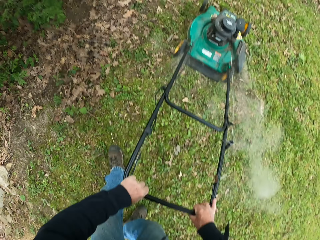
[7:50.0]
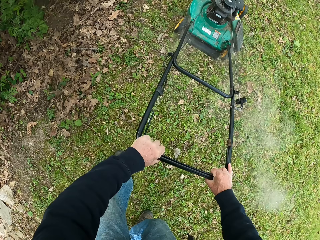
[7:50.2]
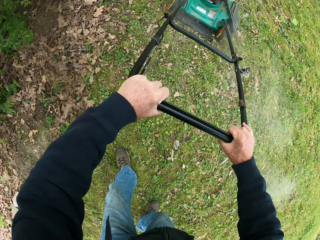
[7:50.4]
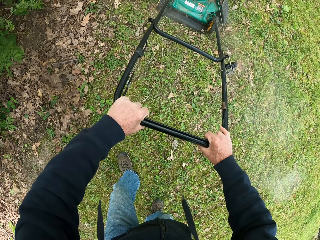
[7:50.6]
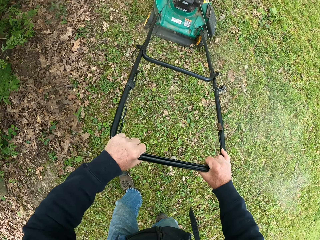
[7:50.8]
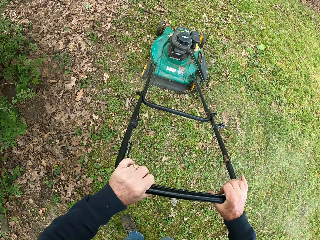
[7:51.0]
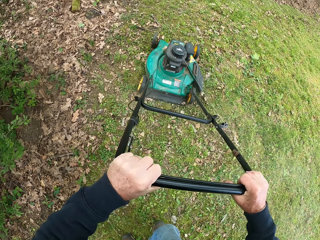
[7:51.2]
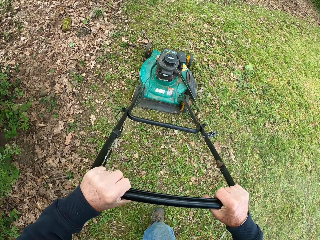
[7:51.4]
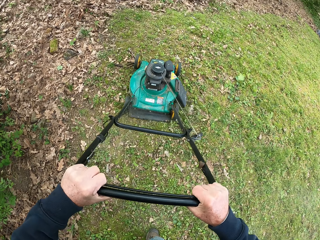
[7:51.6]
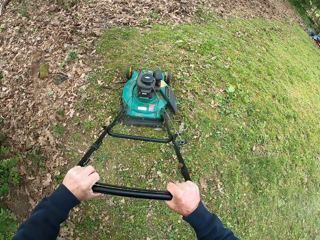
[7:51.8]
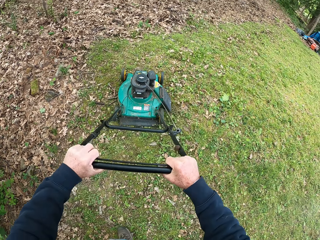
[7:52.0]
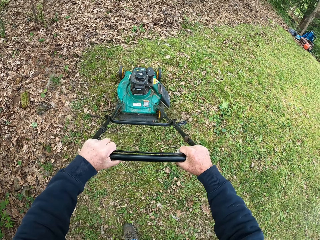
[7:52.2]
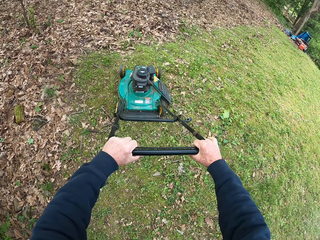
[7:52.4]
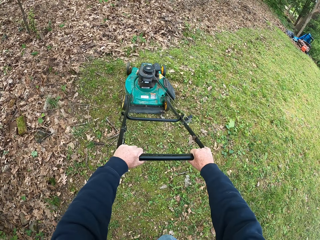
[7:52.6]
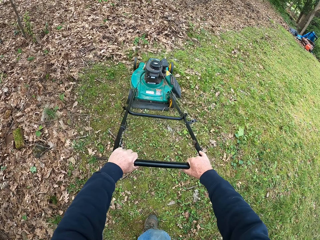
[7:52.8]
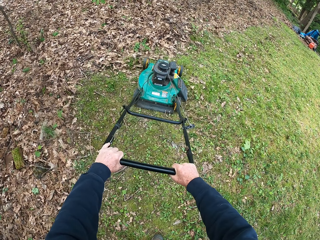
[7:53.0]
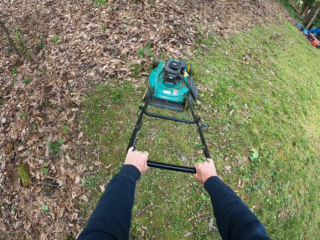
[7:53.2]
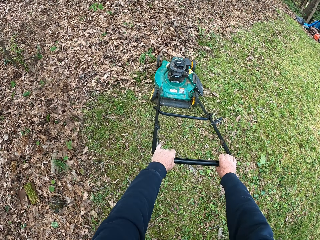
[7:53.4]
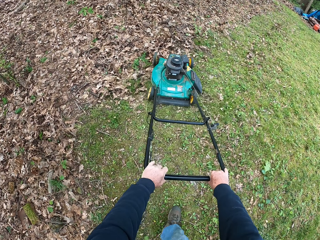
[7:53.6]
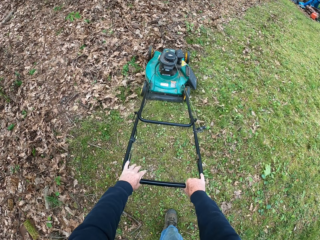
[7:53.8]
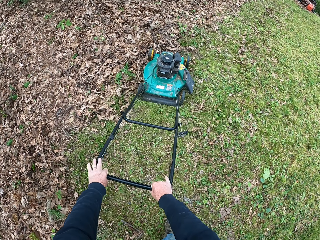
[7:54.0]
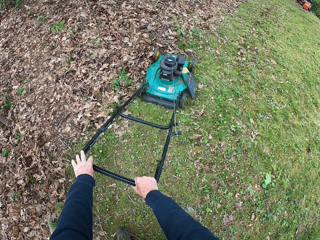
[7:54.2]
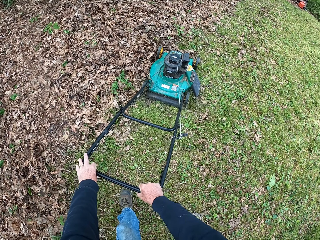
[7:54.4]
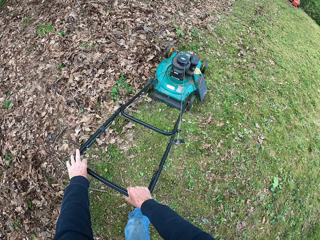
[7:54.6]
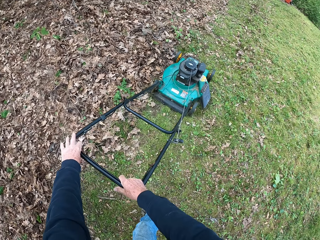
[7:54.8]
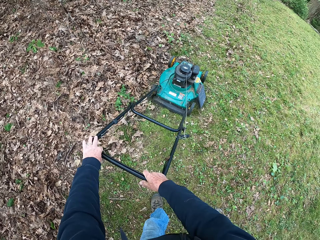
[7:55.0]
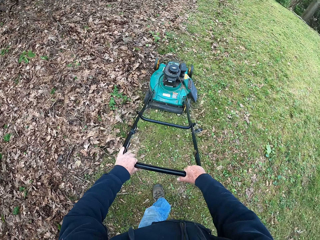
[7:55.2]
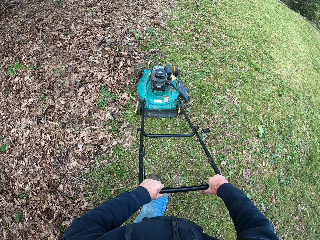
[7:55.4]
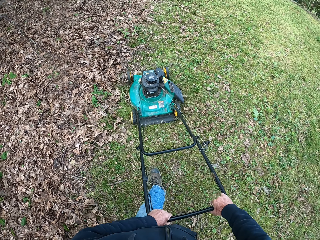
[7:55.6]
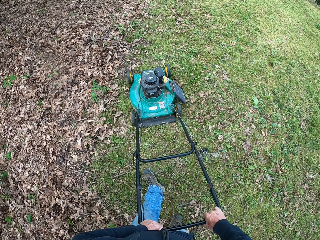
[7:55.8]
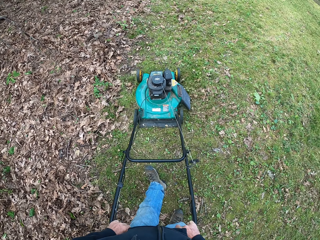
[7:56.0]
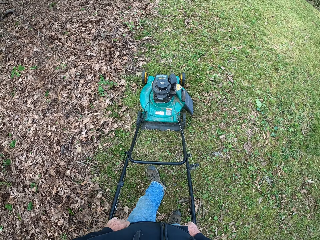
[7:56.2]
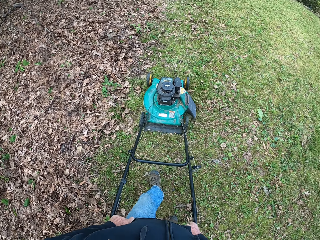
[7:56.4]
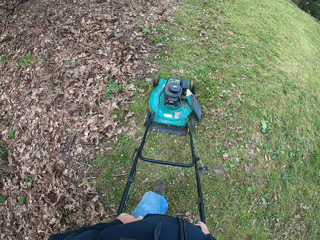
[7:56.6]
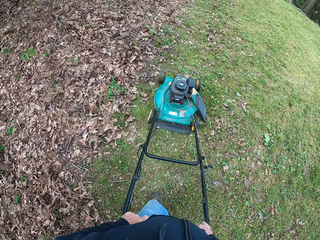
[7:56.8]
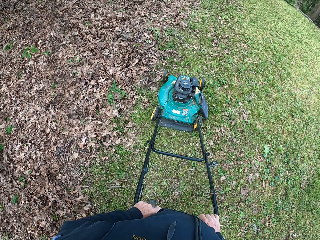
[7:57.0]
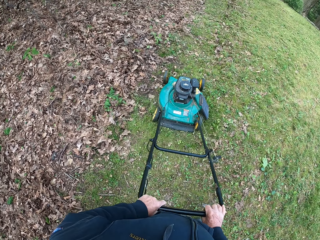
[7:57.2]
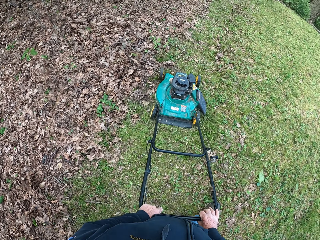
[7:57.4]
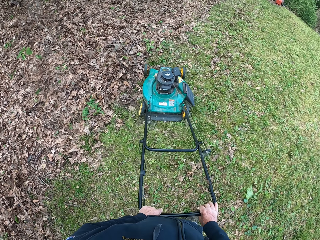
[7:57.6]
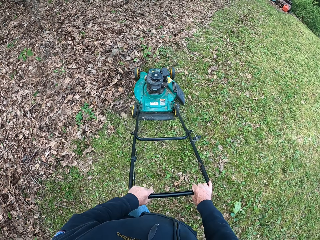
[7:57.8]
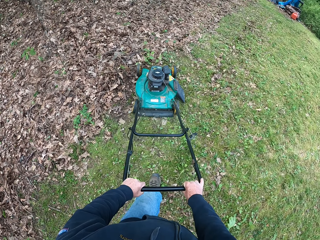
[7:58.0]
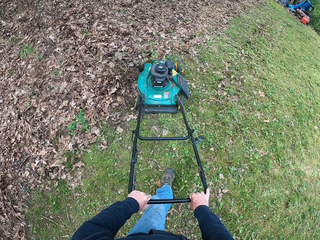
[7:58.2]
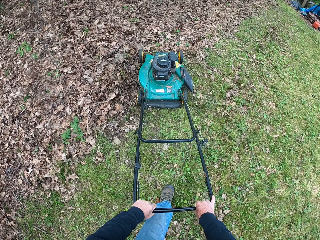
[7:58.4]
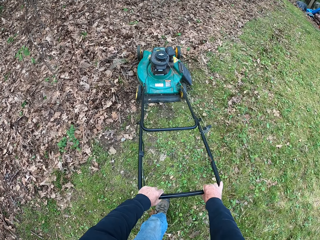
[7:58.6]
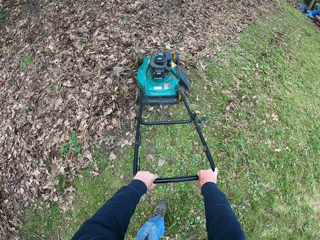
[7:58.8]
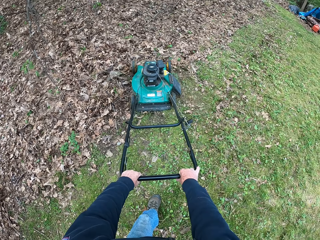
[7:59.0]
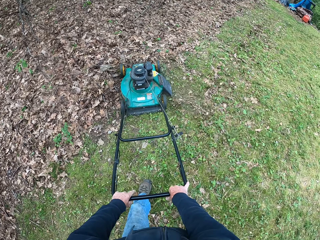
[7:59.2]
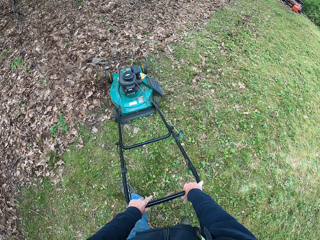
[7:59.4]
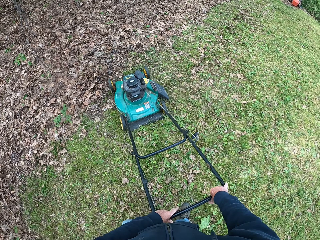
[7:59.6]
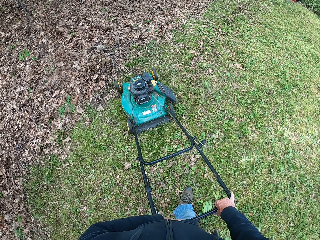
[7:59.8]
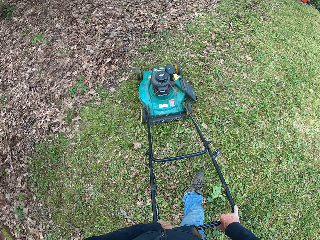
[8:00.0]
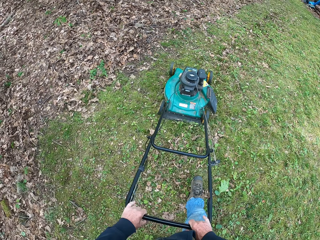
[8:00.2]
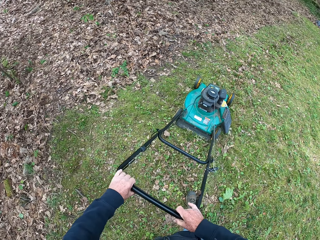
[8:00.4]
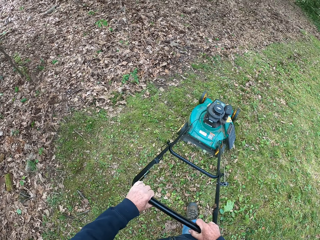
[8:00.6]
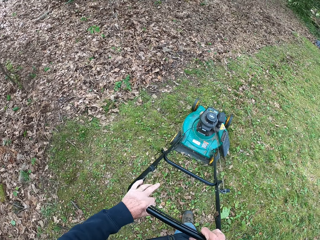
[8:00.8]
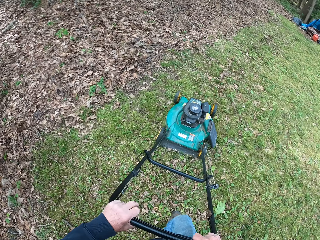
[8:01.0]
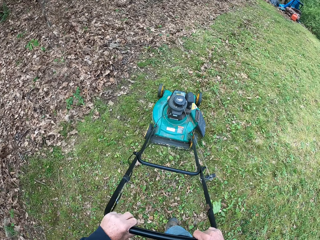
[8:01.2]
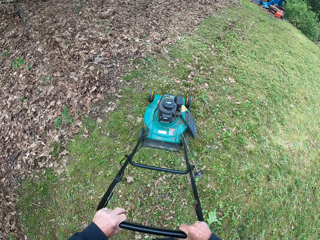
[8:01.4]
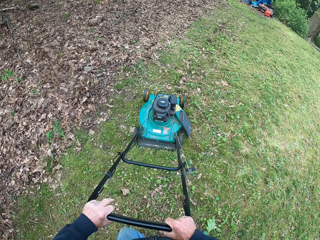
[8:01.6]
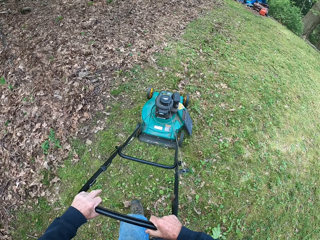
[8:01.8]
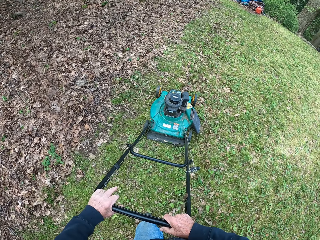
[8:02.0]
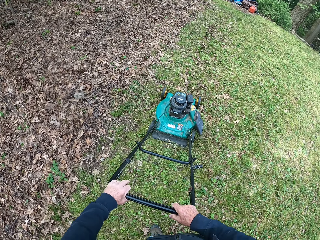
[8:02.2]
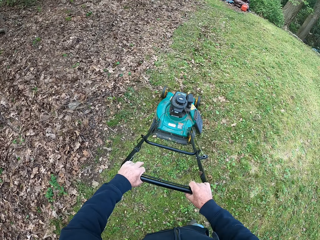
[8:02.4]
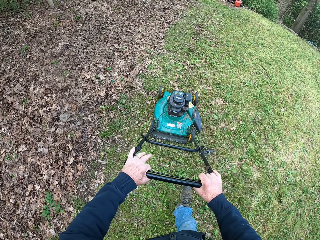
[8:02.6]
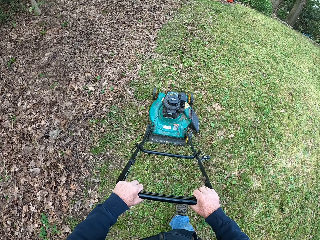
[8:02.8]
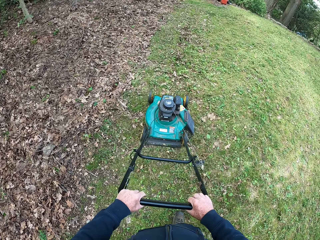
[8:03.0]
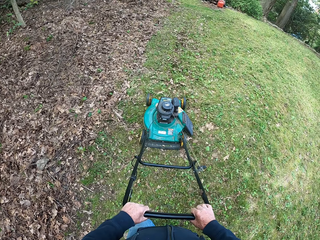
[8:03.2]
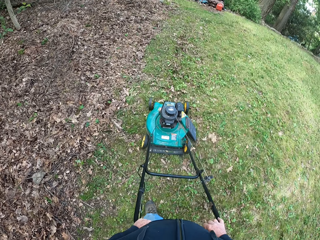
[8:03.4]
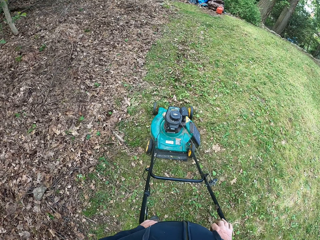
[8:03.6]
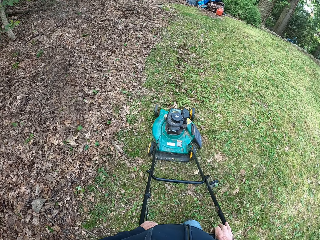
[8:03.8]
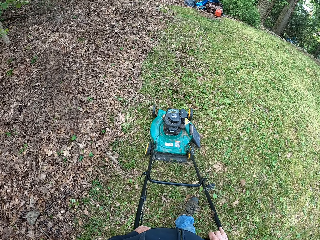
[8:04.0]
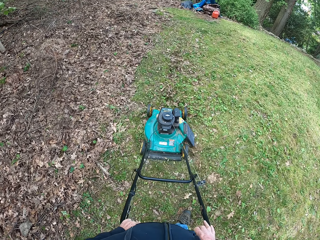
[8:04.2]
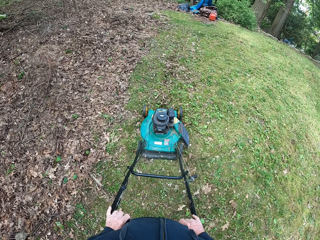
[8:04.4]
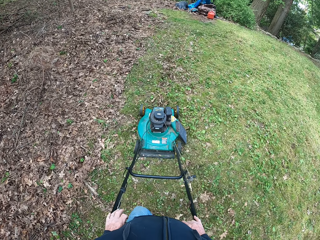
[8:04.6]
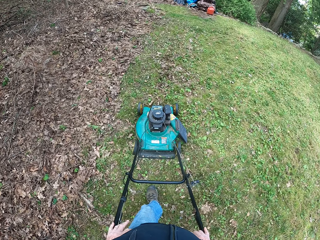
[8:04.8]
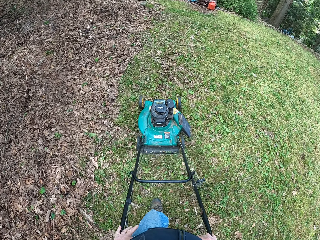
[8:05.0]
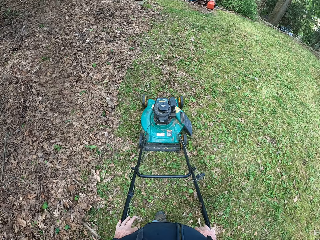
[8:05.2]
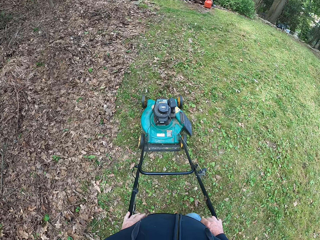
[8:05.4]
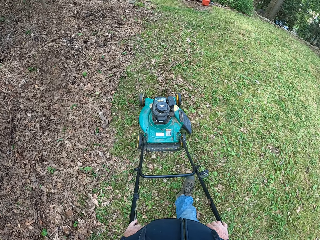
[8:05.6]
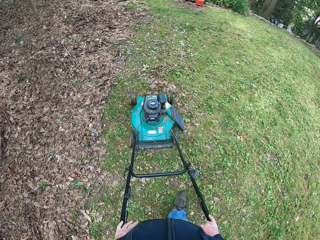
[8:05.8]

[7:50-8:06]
The camera wearer moves the lawn mower backward. They move the lawn mower forward. They move the lawn mower backward. They move the lawn mower forward.

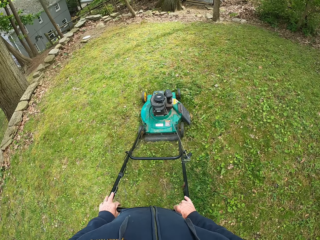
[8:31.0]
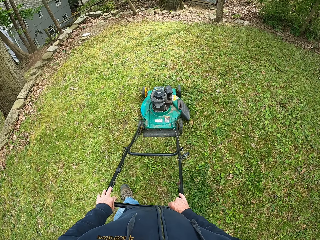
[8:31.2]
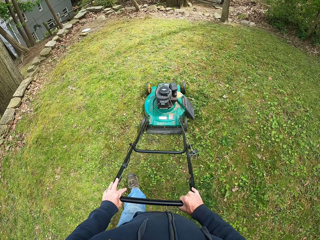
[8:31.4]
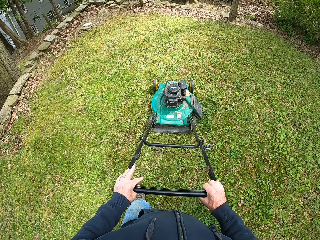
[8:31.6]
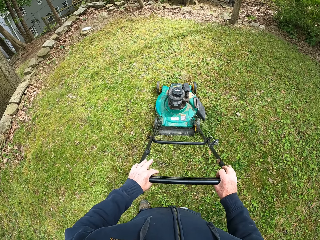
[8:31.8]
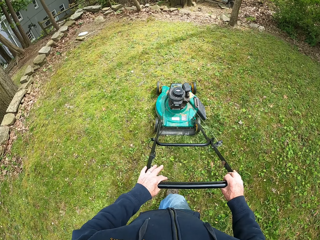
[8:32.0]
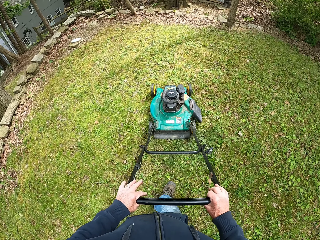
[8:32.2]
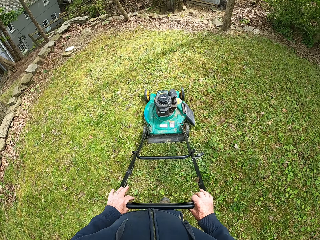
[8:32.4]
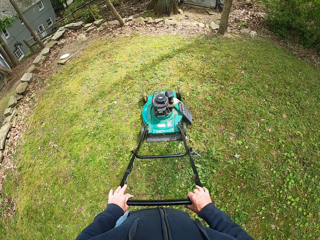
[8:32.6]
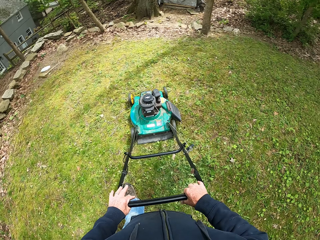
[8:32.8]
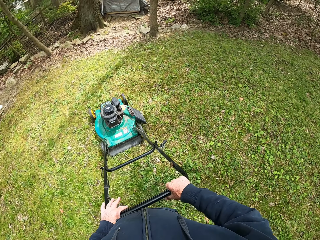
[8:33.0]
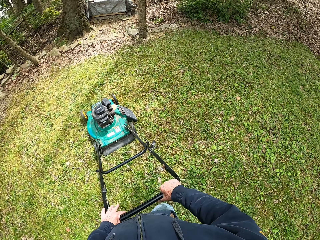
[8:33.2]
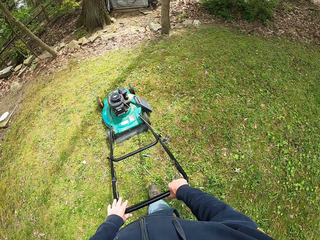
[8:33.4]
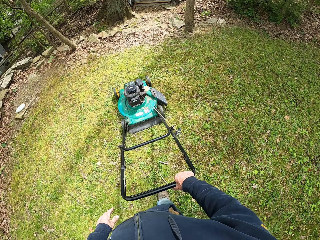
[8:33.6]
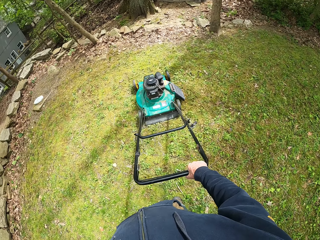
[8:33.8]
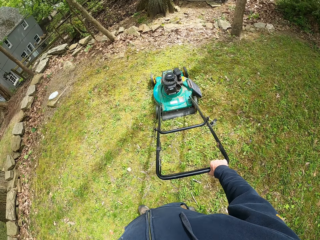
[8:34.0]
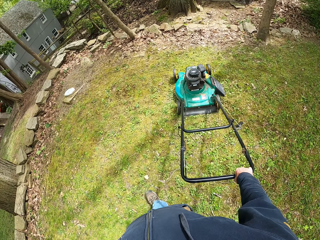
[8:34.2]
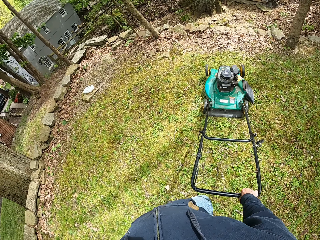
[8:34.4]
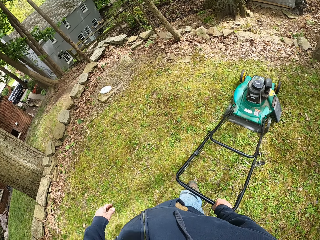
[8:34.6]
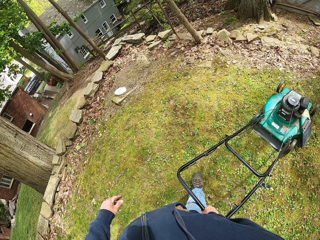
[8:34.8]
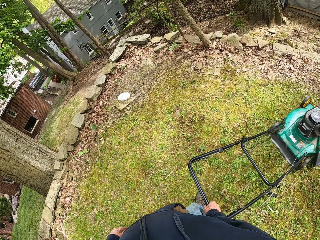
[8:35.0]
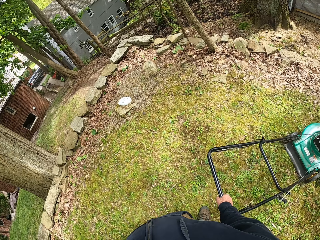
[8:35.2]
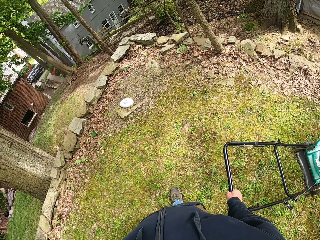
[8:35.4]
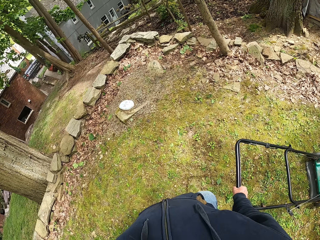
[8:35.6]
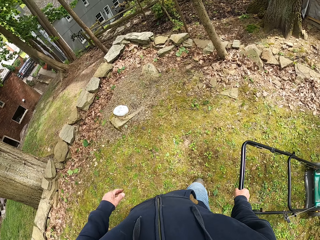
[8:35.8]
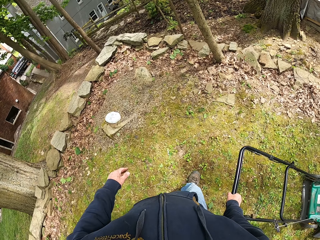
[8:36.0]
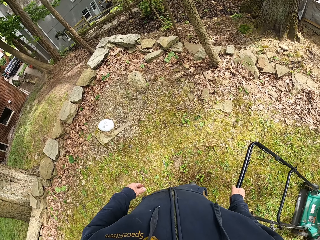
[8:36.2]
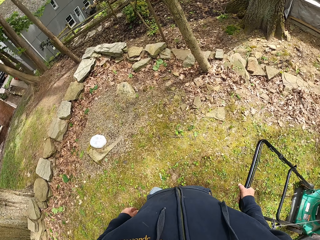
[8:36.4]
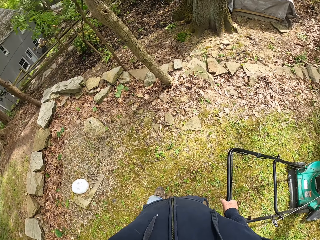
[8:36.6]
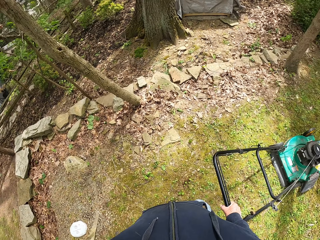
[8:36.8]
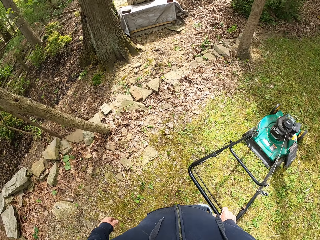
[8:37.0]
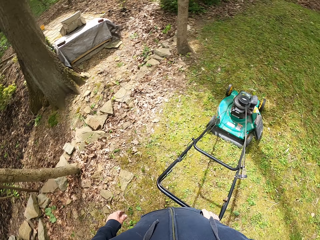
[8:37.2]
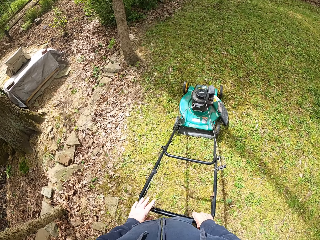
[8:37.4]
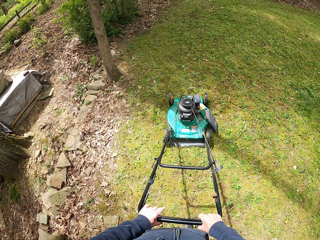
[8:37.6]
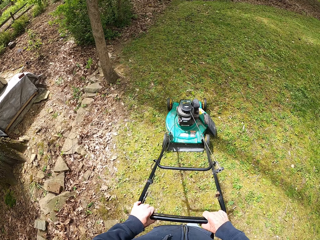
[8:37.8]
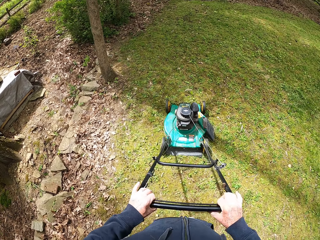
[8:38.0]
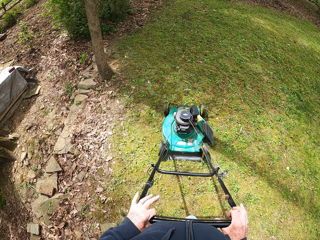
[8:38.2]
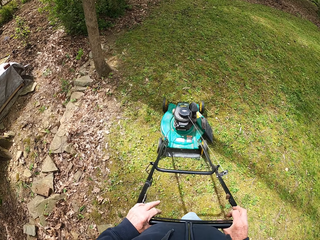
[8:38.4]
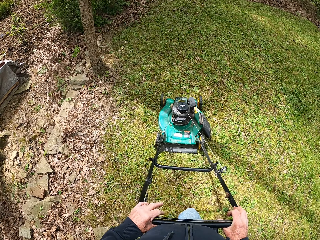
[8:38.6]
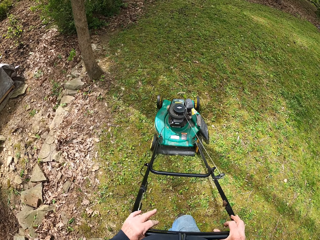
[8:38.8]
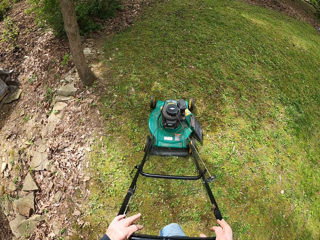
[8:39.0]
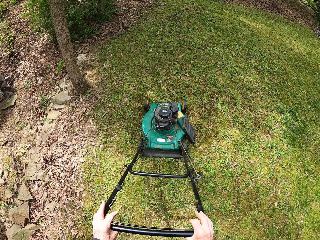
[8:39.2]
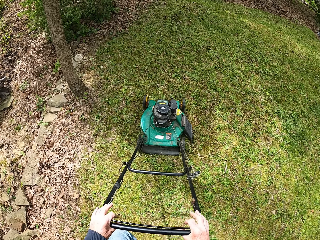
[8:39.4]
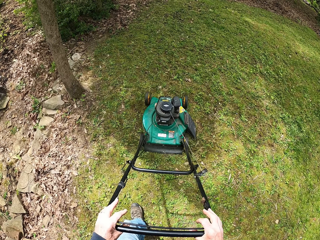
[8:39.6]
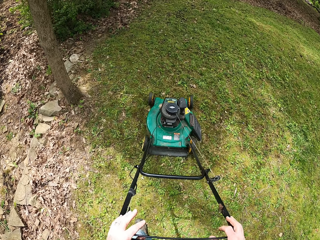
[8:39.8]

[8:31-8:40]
The camera wearer removes his left hand from the handle of the lawnmower. He puts his left hand on the handle of the lawnmower. He moves the lawn mower backward. He moves the lawn mower forward.
